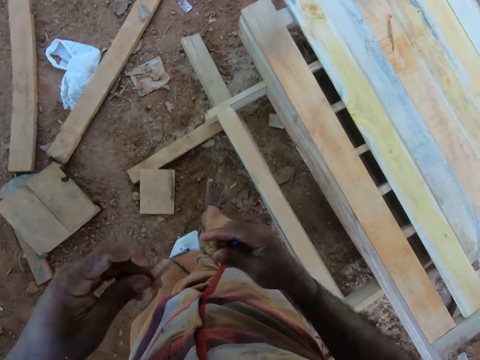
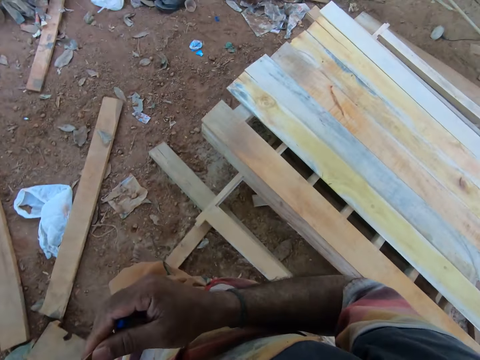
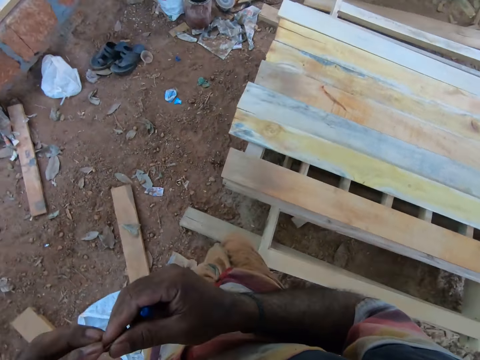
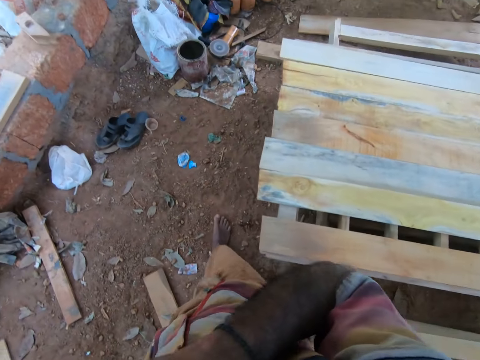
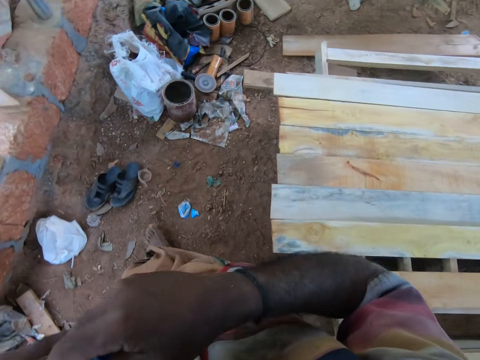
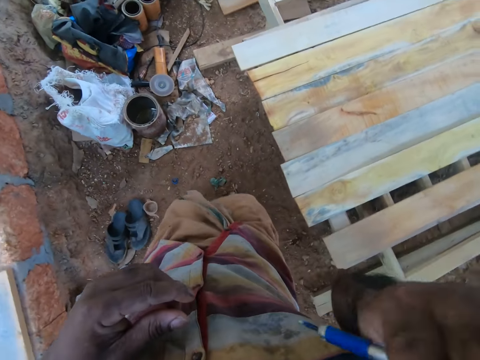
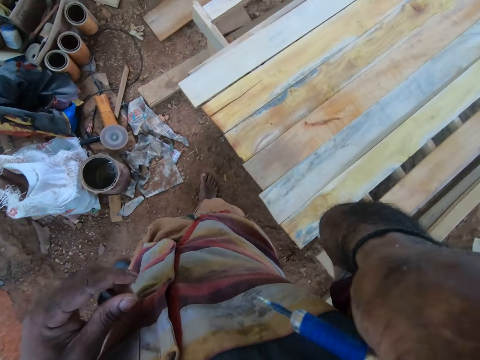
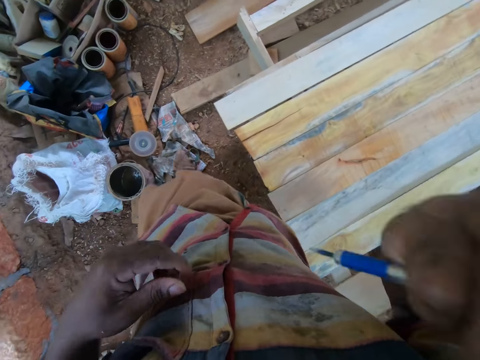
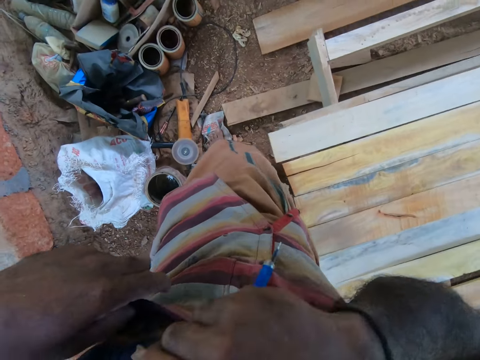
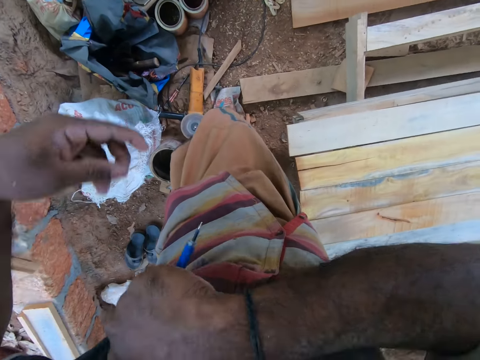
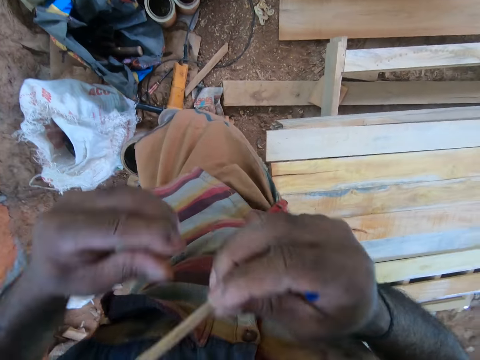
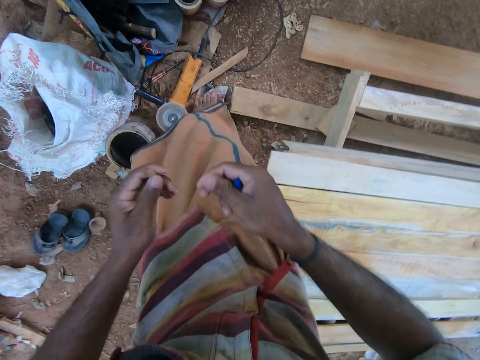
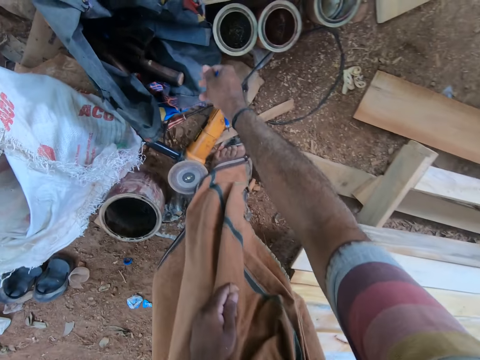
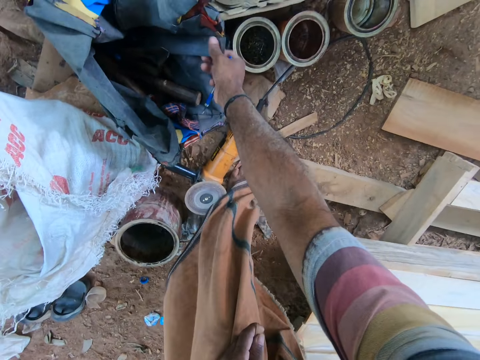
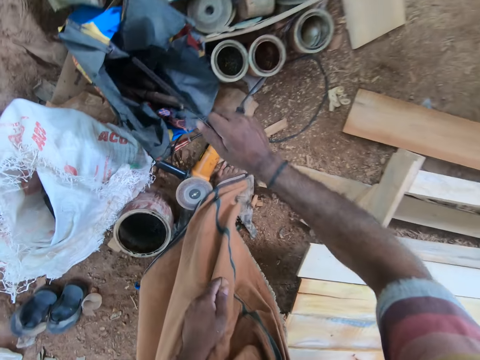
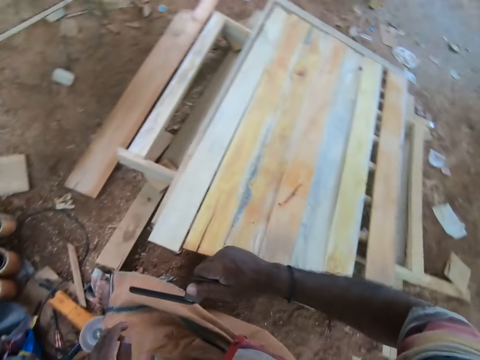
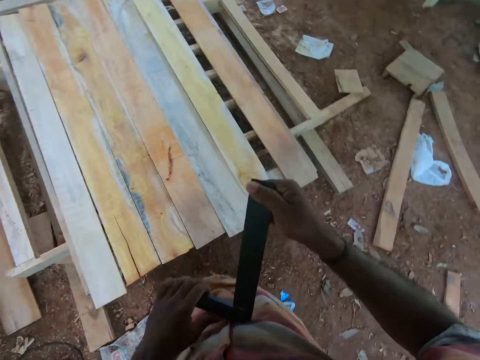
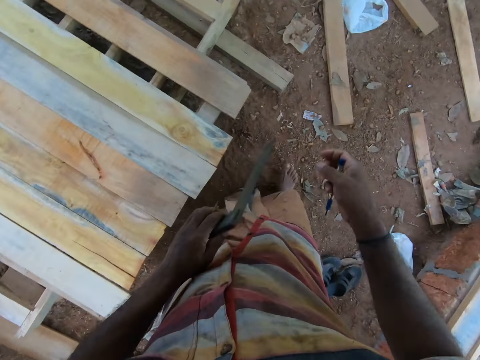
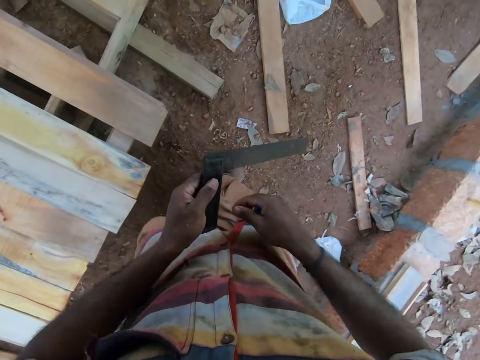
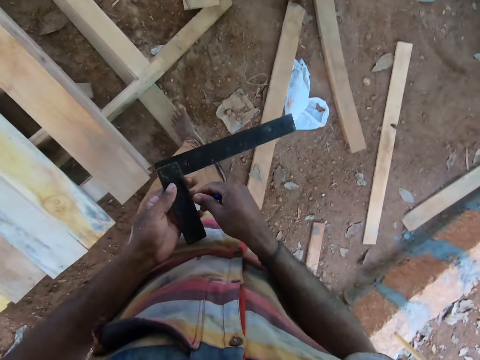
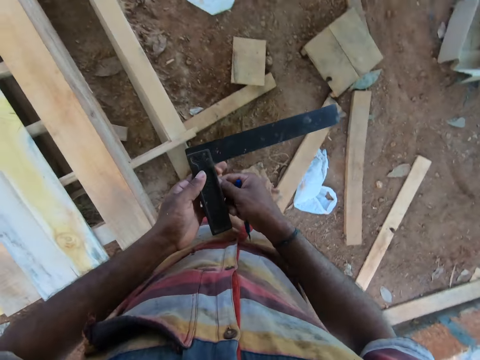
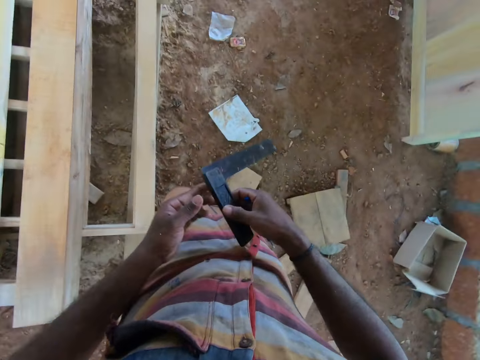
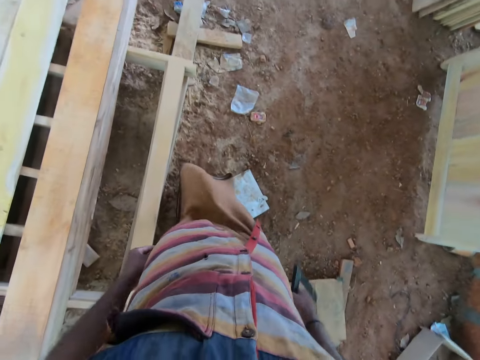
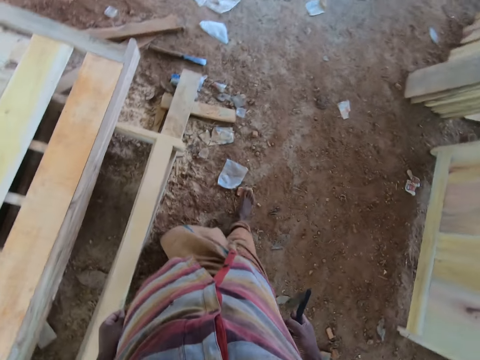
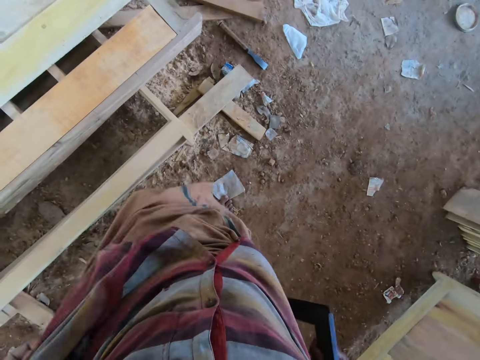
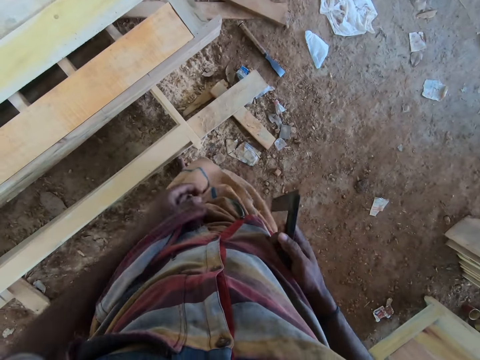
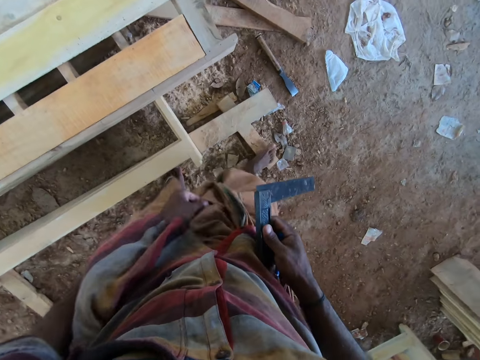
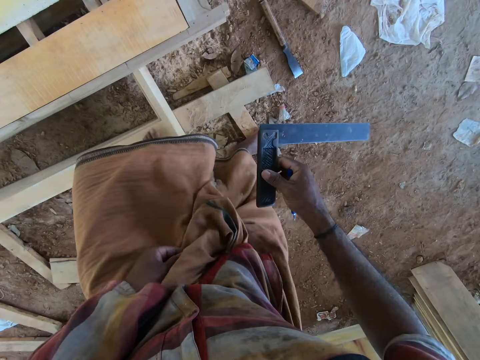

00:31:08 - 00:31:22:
The camera wearer moves around and takes the pen from the pocket. He holds the chunk of wood with his hands. He touches his face with his right hand. He moves his hand. He picks the chunk of wood from the pocket of his shirt. He picks a right angle scale with his right hand from a pack on the ground. He passes the right angle scale to his left hand. He moves around. He passes the right angle scale to his right hand. He adjusts the wrapper with his hands.

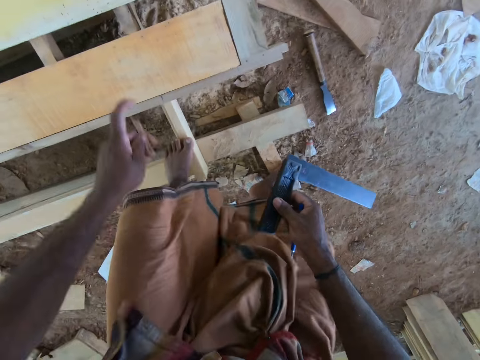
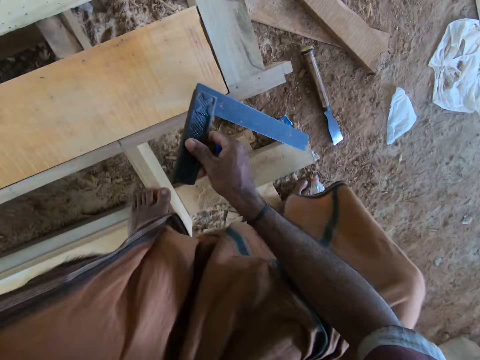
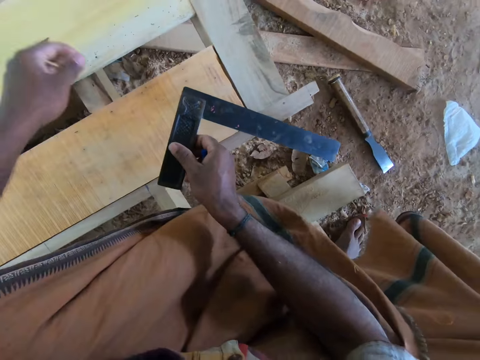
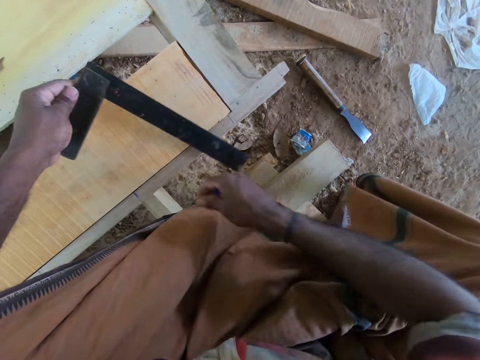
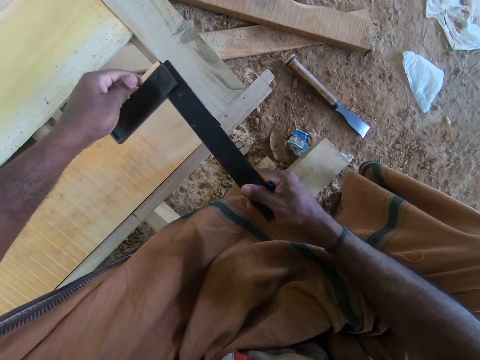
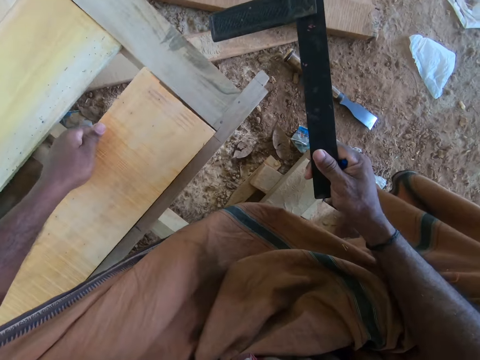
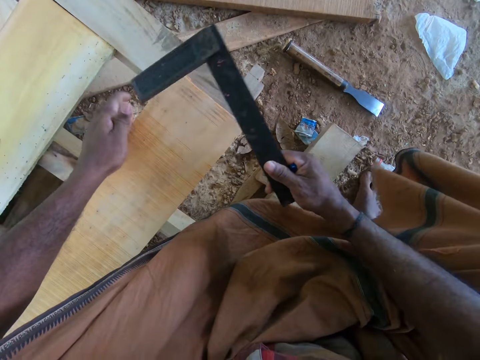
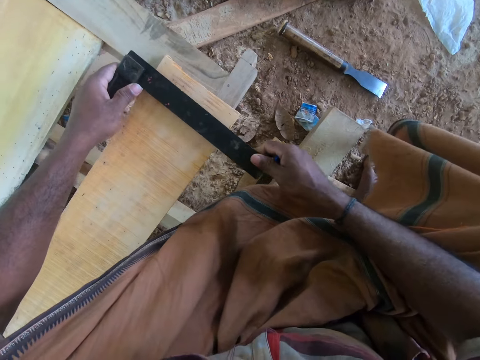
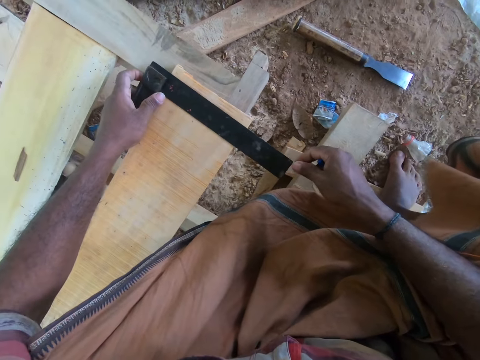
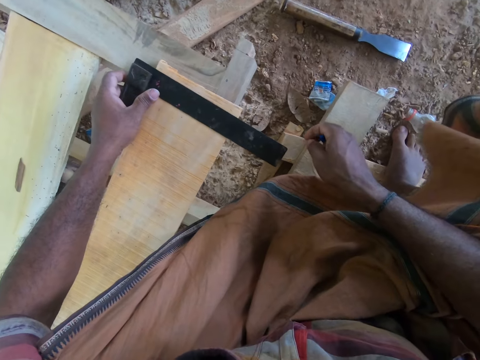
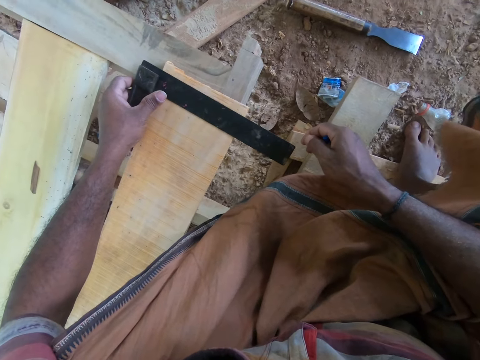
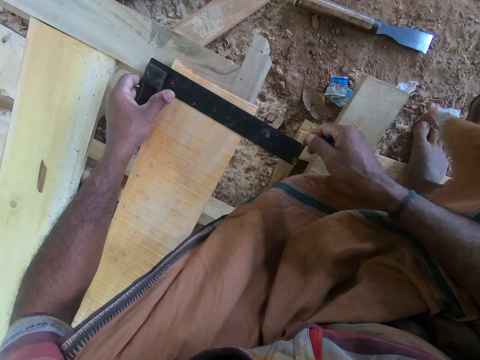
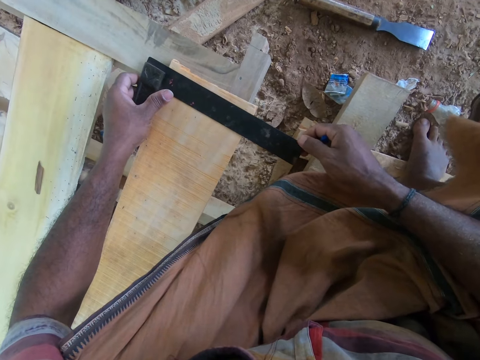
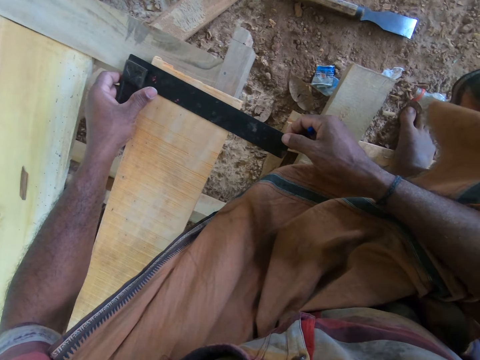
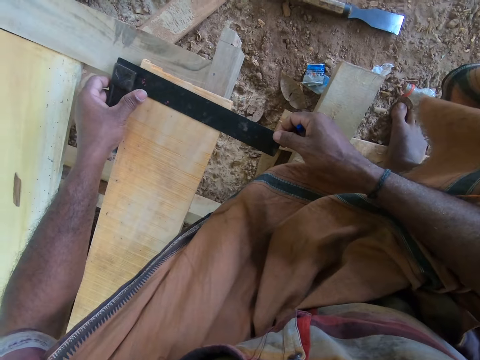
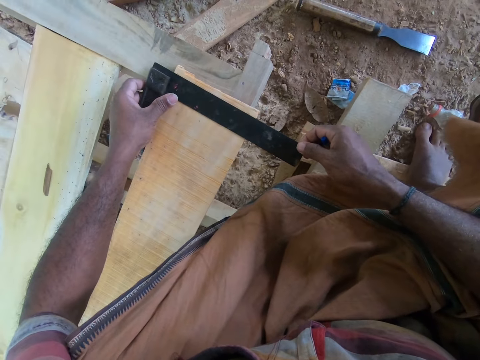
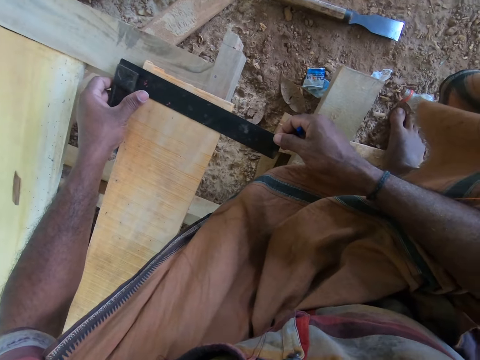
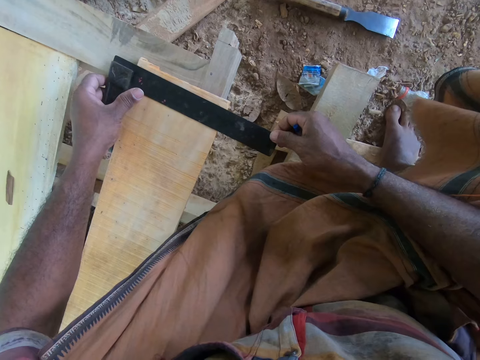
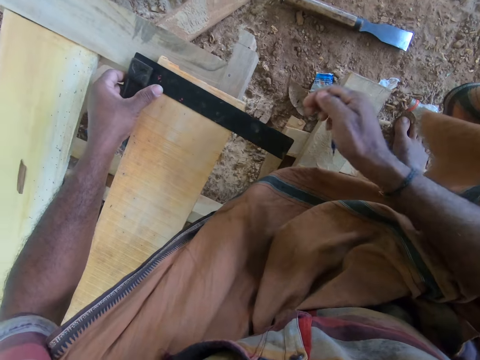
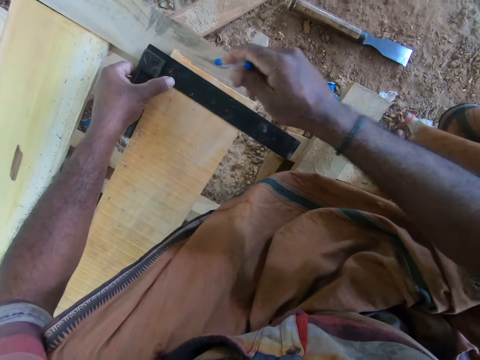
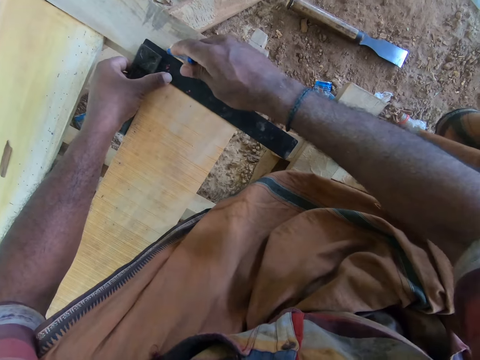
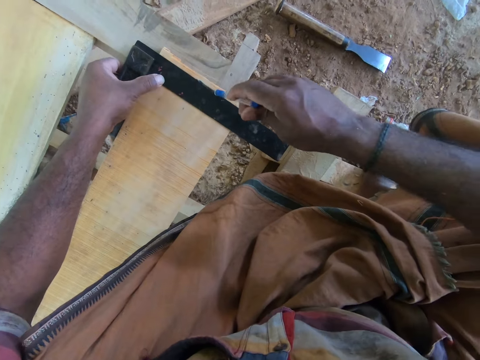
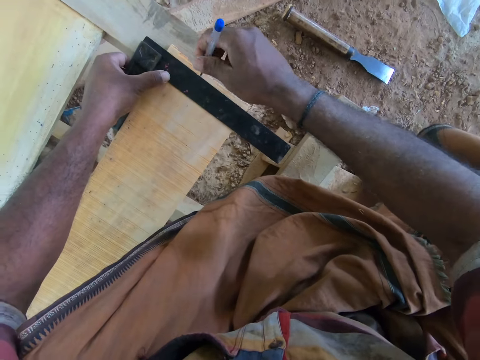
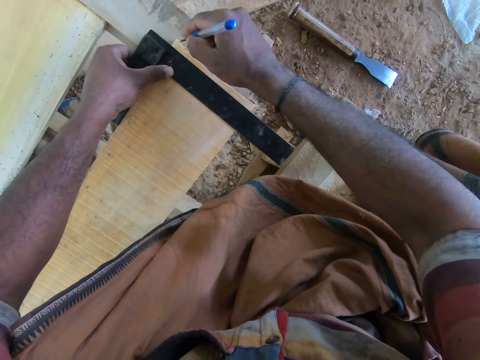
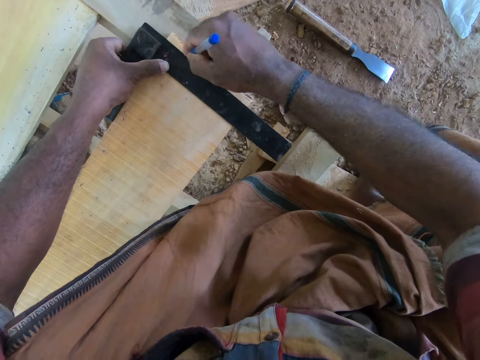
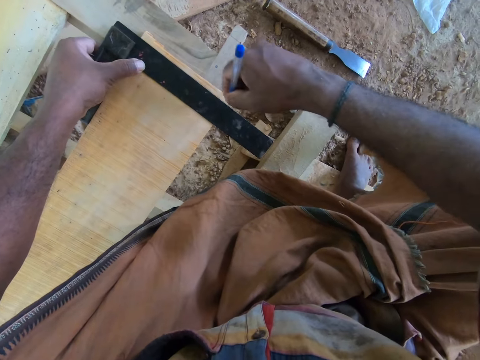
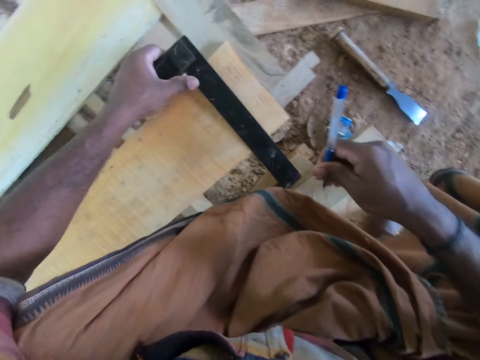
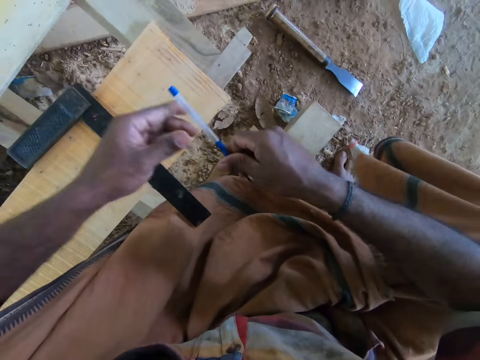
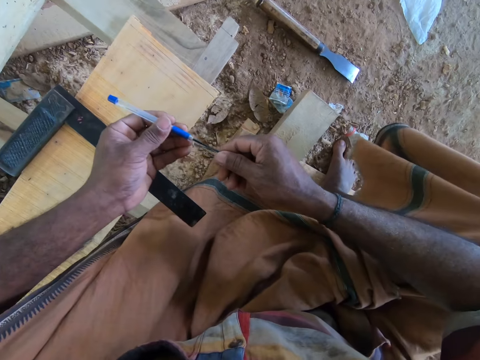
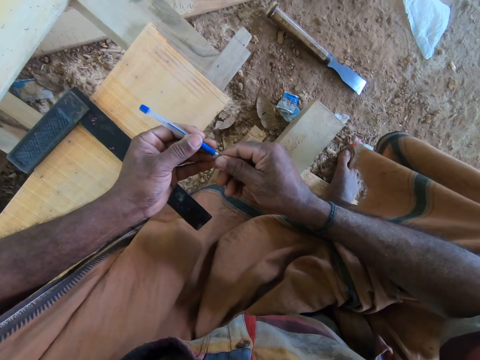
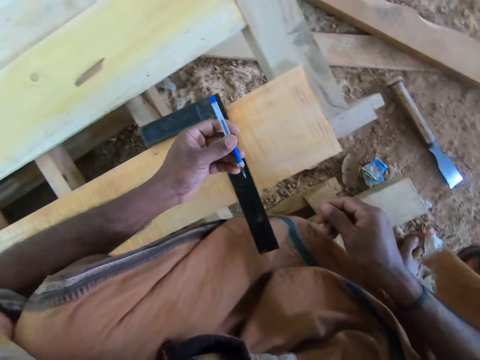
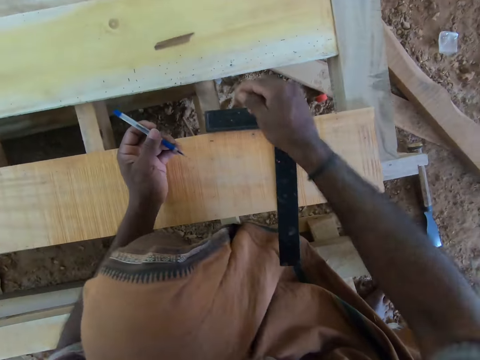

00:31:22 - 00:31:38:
The camera wearer bends beside the work bench. He passes the right angle scale to his left hand. He passes the right angle scale to his right hand. He adjusts the piece of wood or timber with his left hand. He places the right angle scale on the piece of wood with his hands. He measures the timber. He marks the piece of wood with the pen in his right hand. He moves the right angle scale with his left hand. He adjusts the ink in the pen with his right hand.
